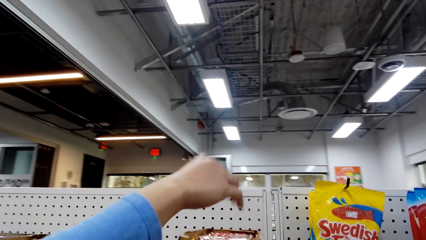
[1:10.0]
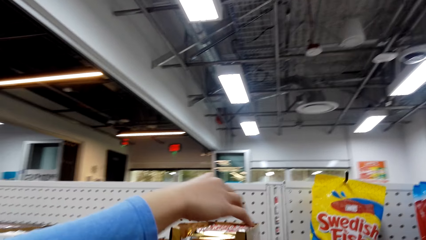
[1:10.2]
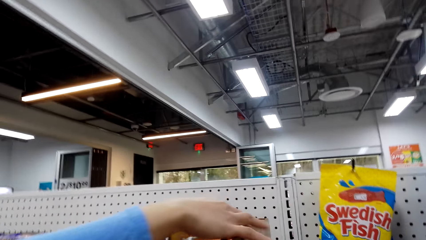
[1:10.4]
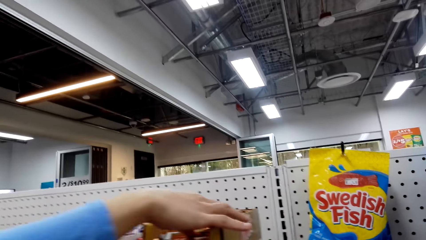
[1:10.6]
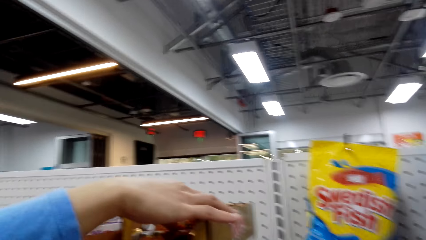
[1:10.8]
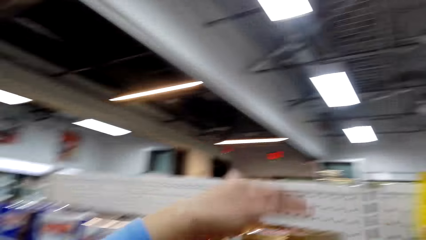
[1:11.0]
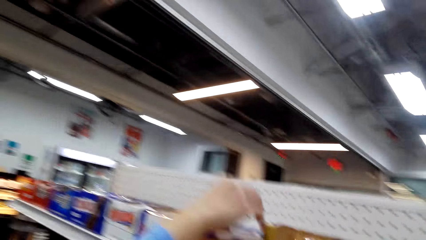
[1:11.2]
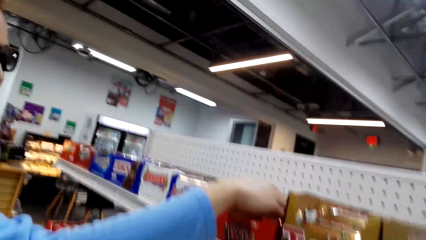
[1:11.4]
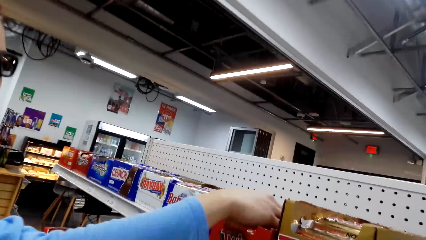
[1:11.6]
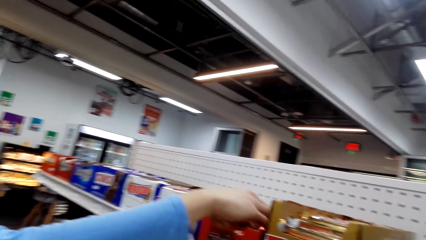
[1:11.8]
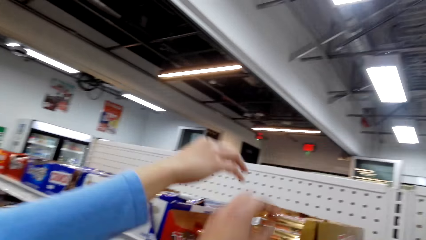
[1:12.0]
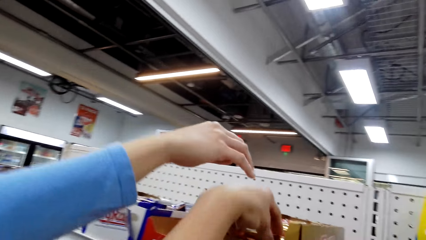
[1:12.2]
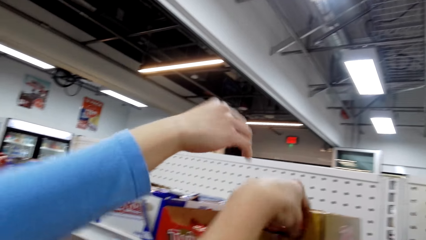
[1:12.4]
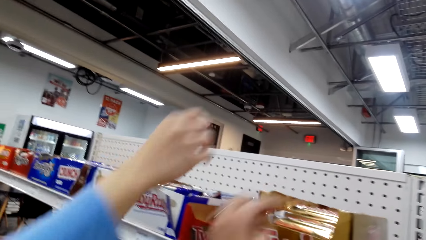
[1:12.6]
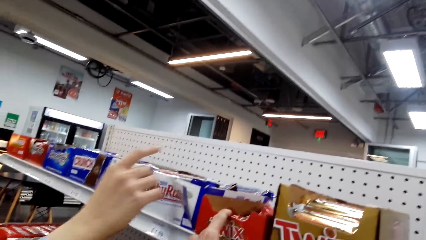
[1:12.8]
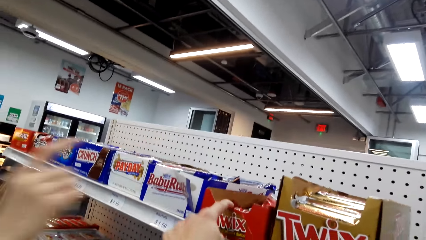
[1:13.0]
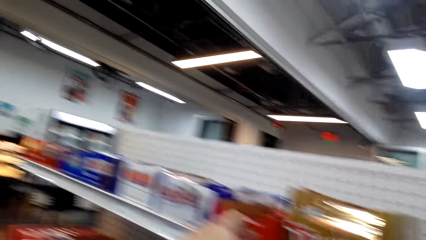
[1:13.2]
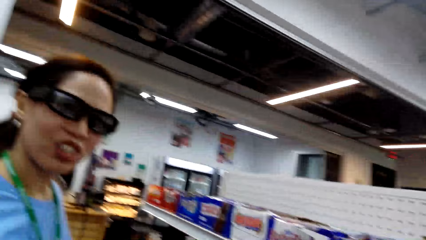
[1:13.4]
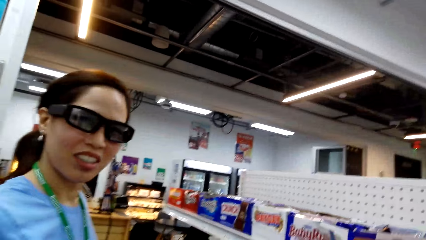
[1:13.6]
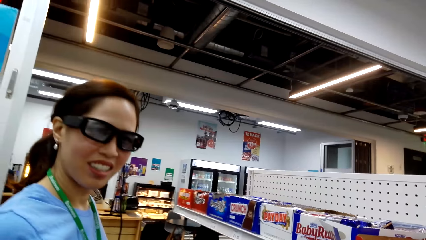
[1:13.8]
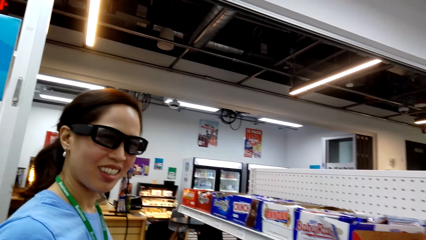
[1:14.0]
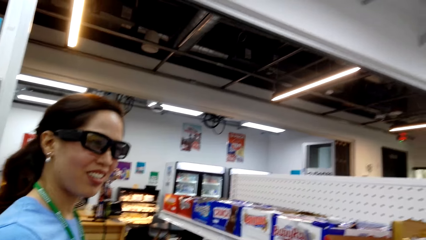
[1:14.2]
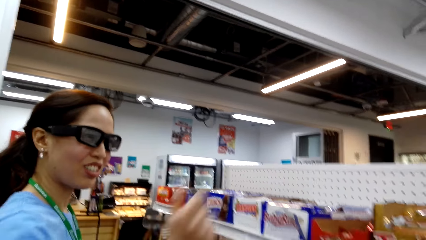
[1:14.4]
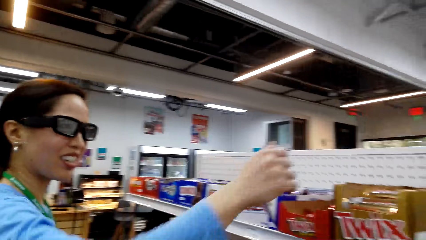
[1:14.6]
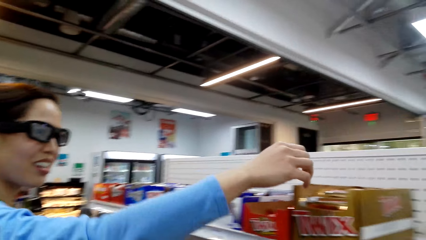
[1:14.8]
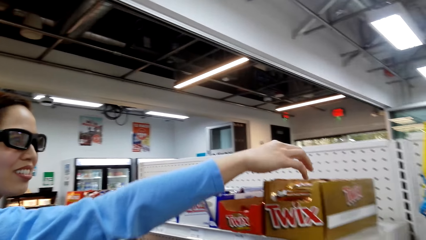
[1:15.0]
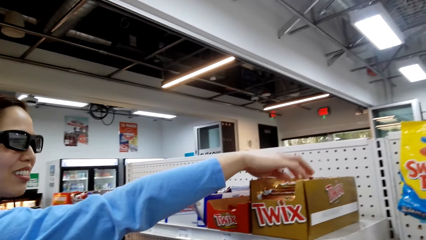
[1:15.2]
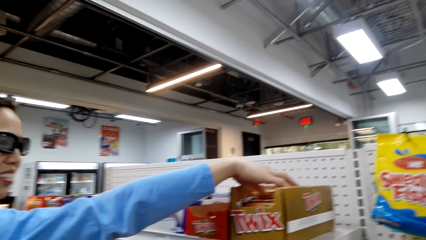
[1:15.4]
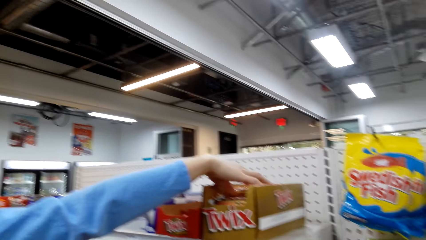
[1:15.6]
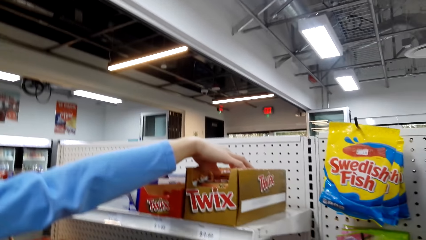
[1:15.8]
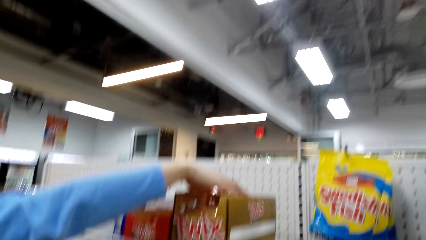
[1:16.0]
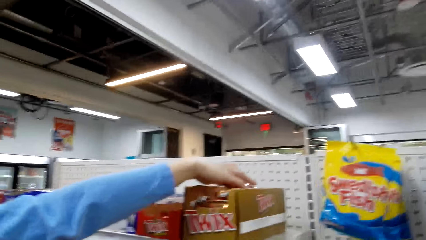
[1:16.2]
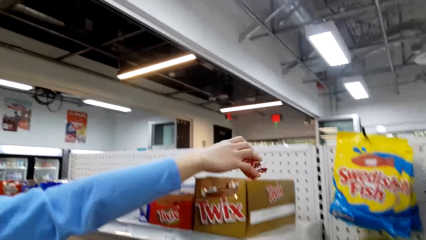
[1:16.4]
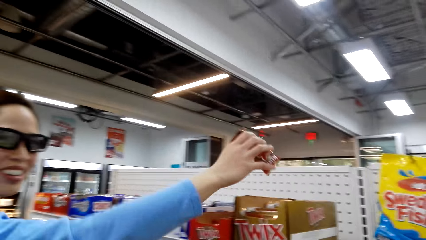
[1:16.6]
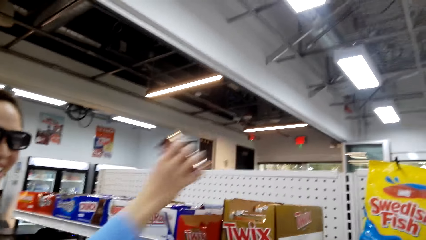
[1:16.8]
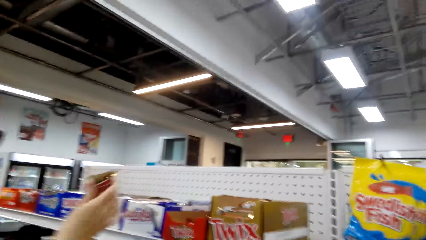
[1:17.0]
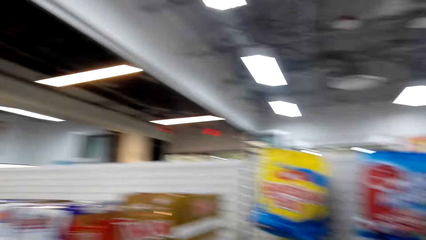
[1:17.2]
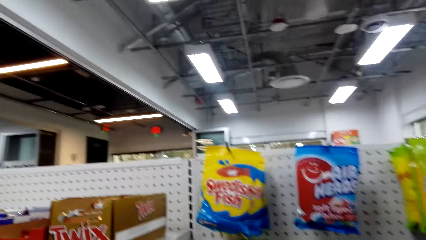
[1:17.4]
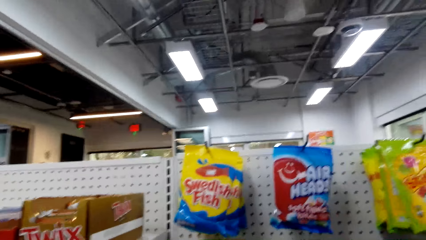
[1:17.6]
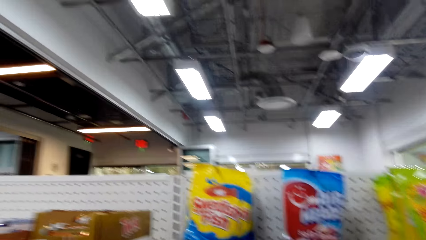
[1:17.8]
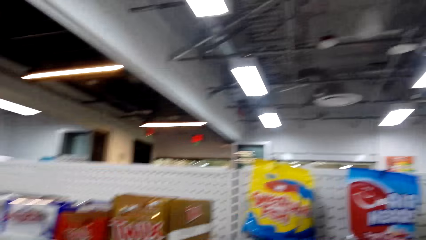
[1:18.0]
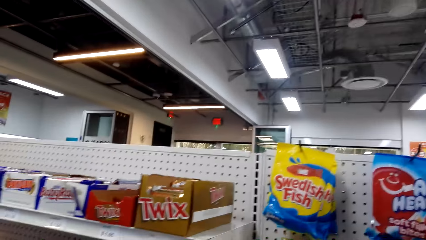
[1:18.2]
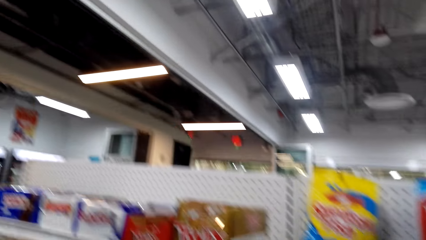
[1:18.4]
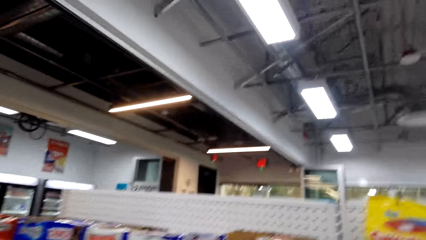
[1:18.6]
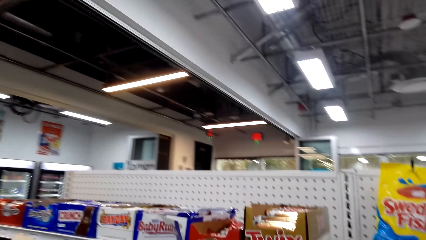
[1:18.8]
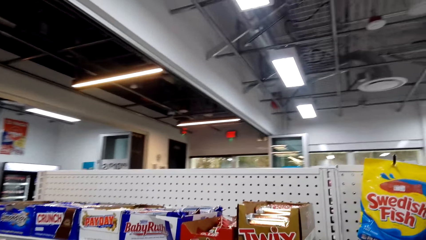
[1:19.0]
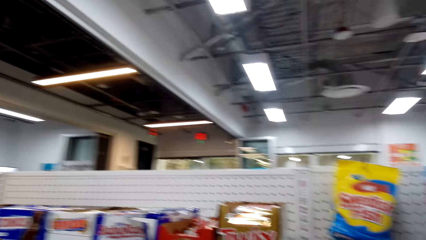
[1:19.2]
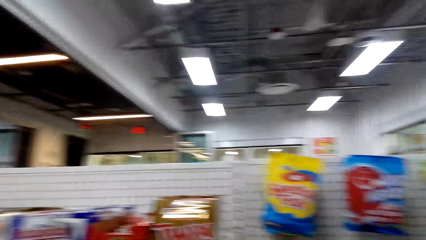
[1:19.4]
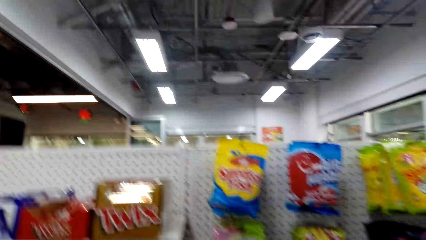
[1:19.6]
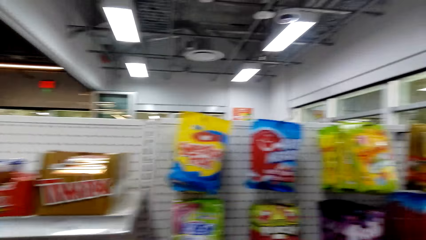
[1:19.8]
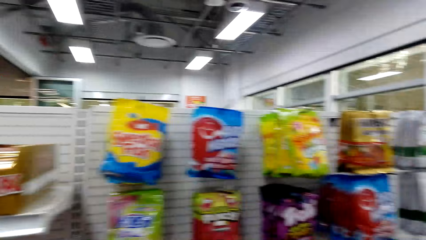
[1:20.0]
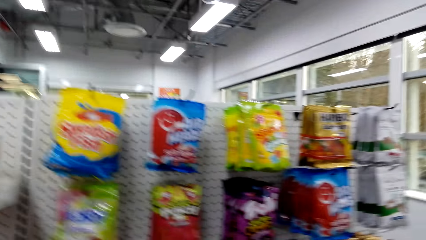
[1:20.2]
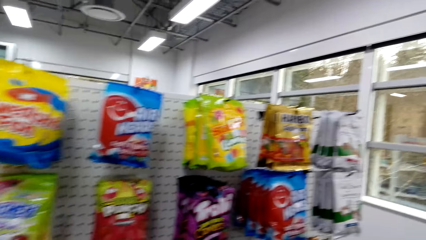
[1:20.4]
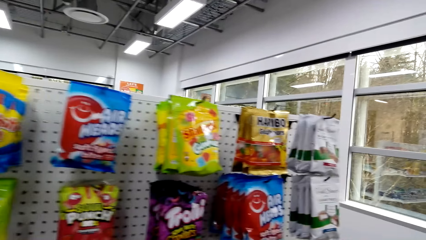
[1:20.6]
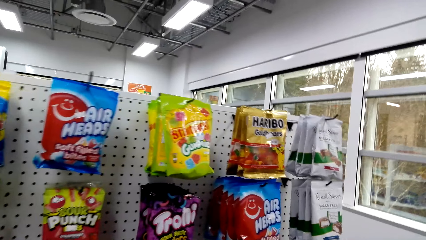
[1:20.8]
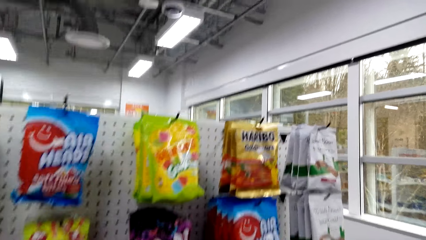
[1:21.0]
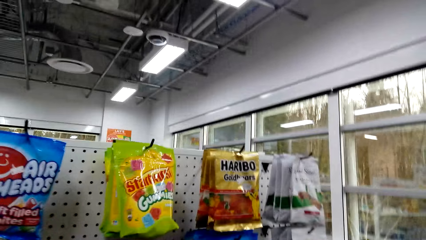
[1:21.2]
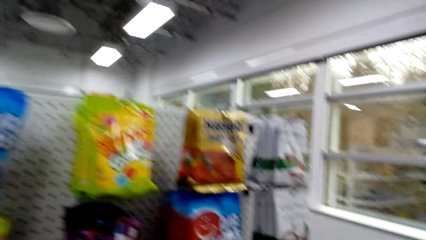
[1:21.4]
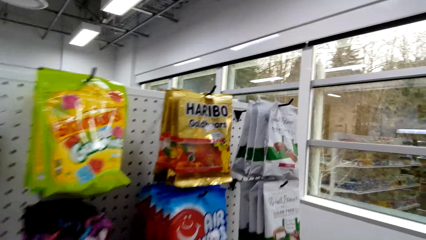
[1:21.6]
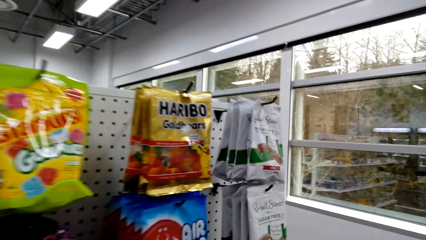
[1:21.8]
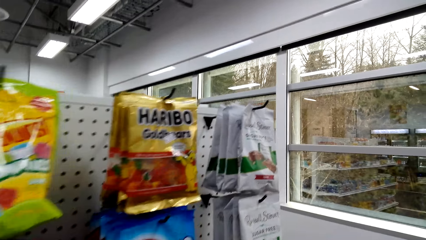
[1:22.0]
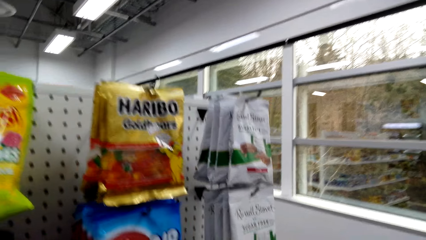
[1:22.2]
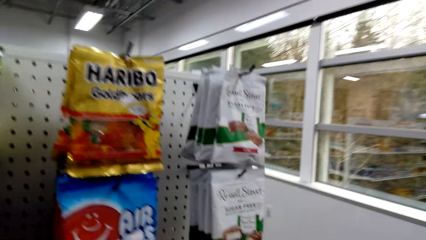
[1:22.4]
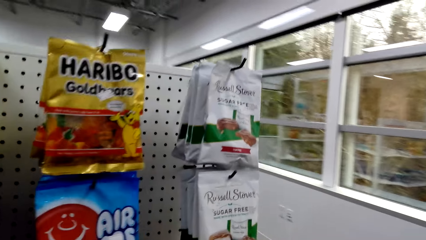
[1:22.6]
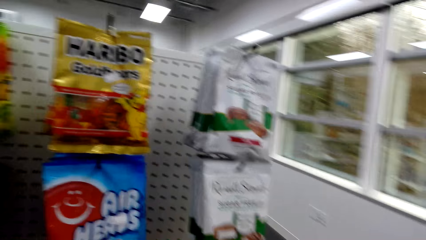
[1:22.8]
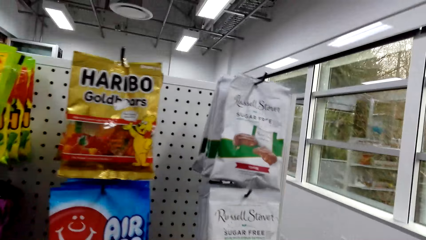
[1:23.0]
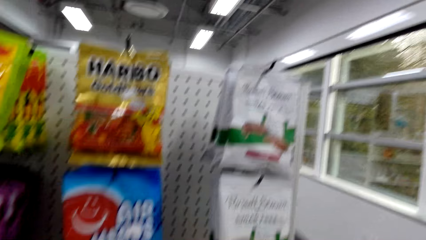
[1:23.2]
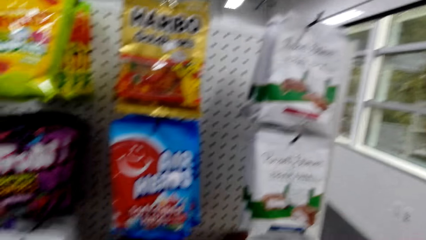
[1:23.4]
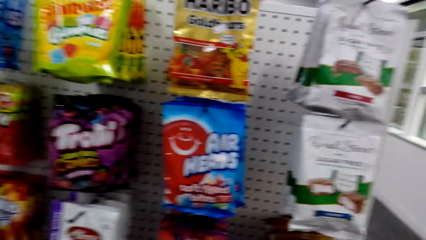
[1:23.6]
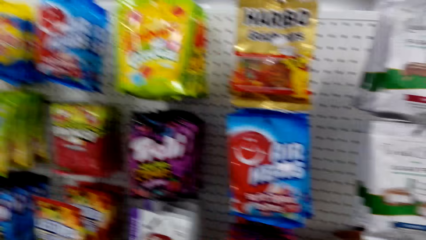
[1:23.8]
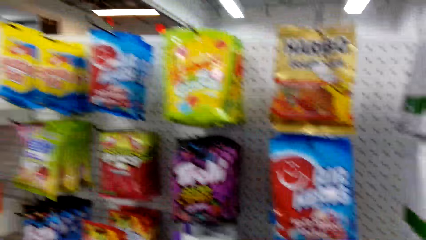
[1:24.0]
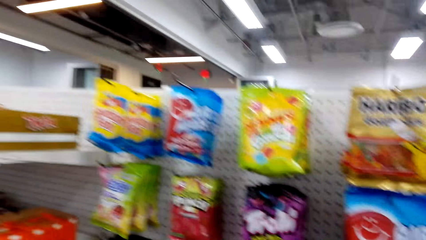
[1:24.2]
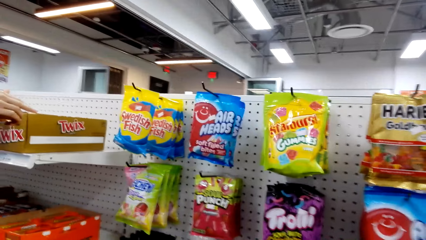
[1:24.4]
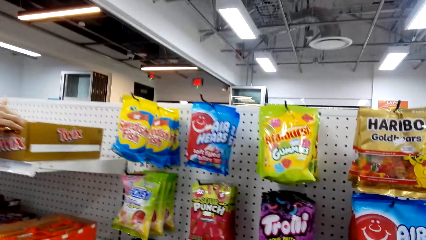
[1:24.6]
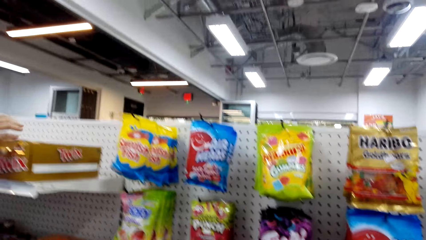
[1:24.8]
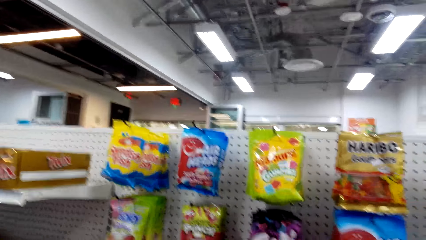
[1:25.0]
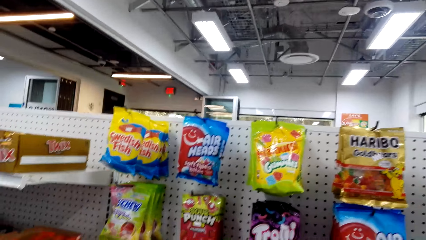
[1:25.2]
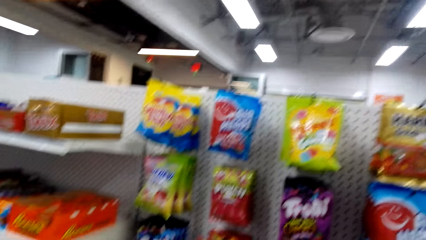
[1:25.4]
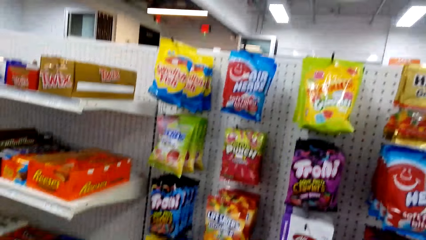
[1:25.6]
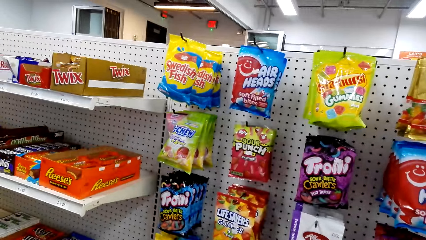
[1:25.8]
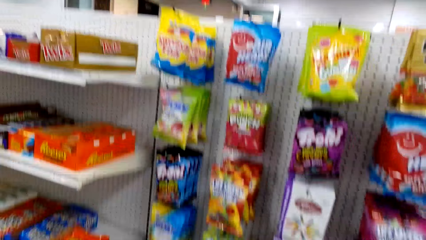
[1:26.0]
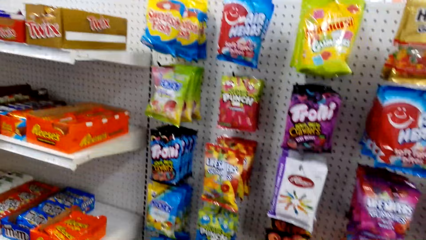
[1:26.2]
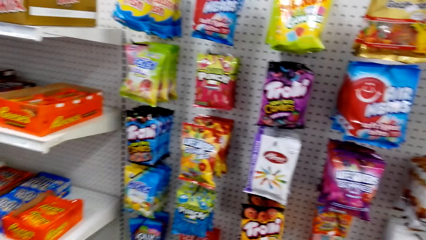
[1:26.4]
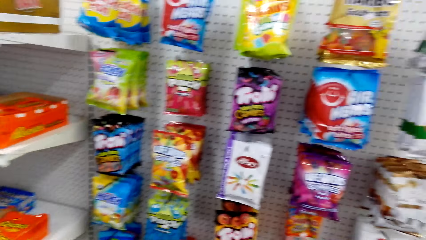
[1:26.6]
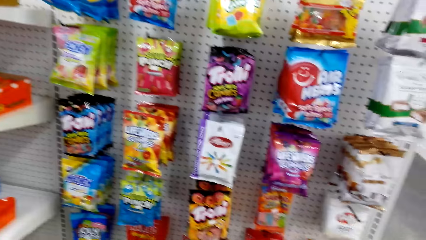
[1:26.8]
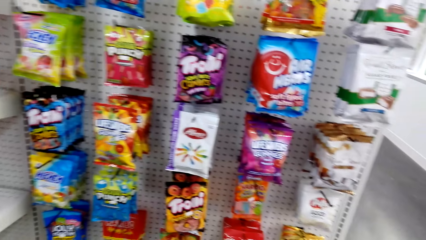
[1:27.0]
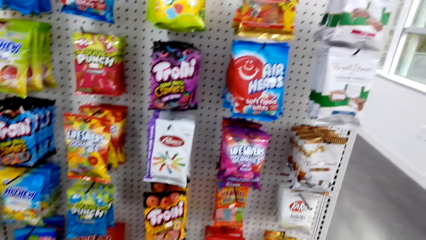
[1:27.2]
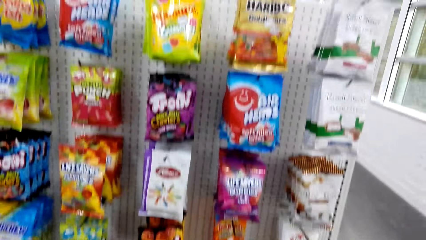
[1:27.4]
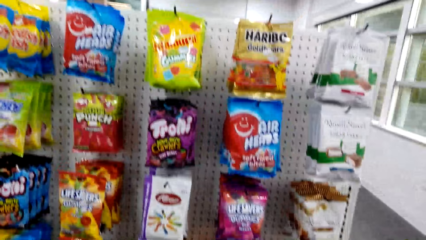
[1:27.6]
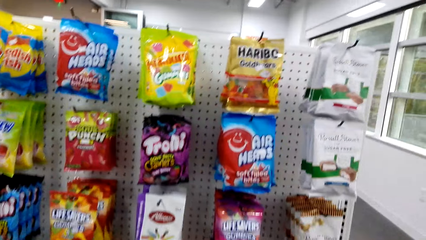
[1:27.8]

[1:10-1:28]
The camera wearer converses with a woman. The woman picks up Twix. The camera wearer picks up the chocolate. They converse with the woman. They walk around the supermarket. They converse with the woman.
